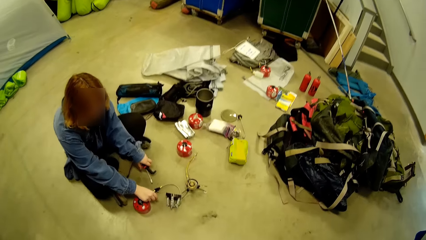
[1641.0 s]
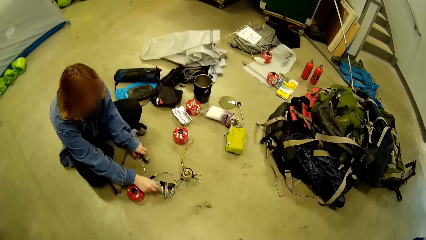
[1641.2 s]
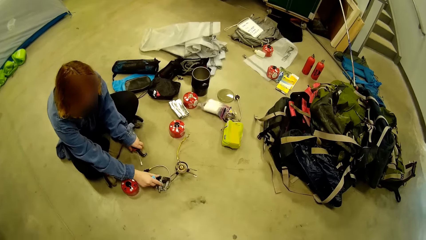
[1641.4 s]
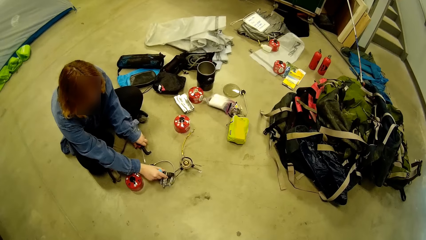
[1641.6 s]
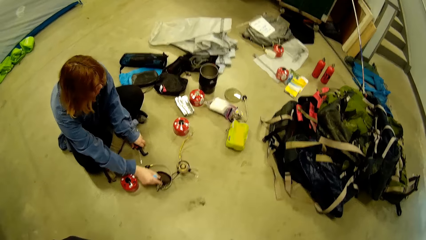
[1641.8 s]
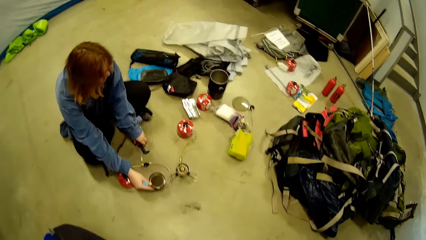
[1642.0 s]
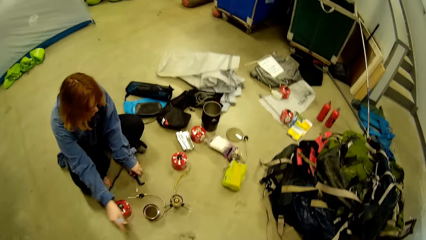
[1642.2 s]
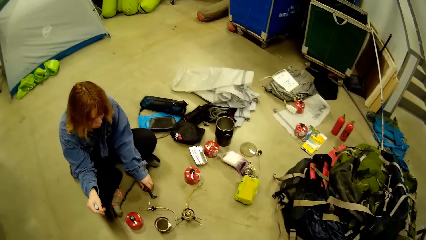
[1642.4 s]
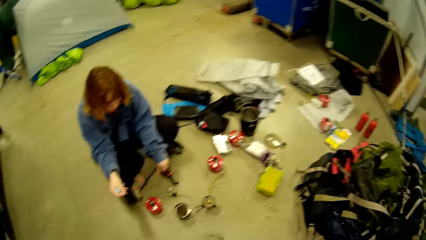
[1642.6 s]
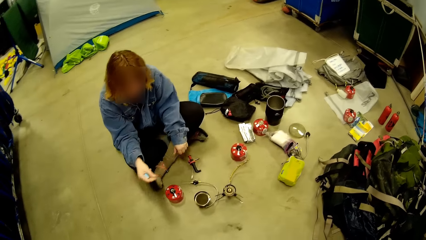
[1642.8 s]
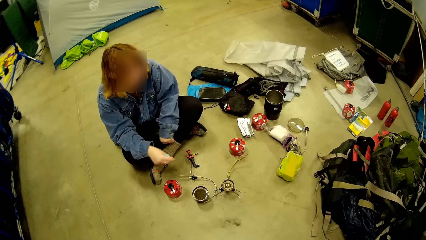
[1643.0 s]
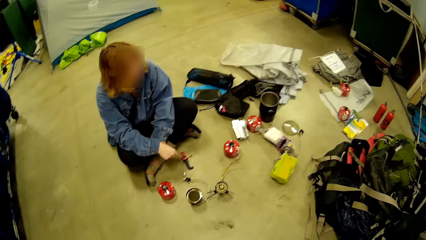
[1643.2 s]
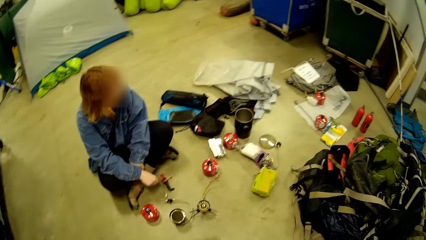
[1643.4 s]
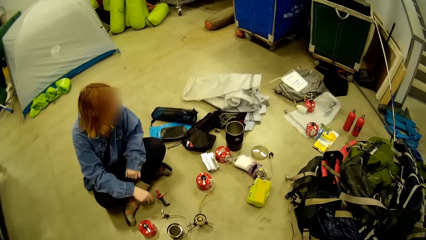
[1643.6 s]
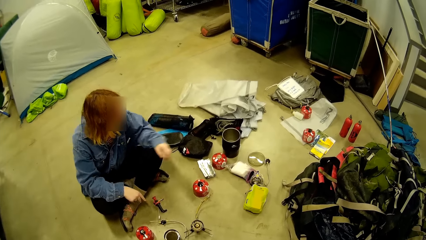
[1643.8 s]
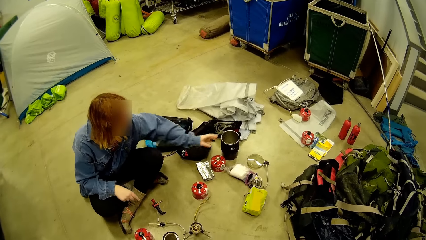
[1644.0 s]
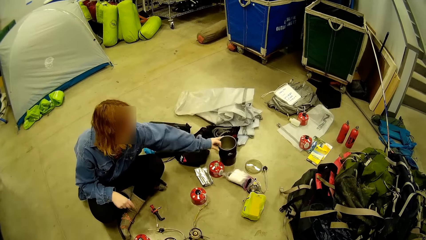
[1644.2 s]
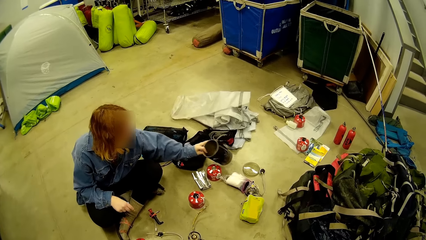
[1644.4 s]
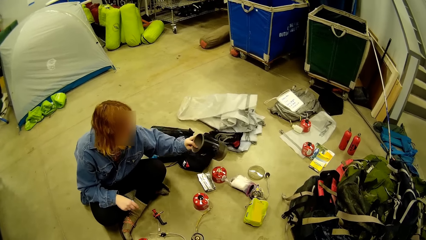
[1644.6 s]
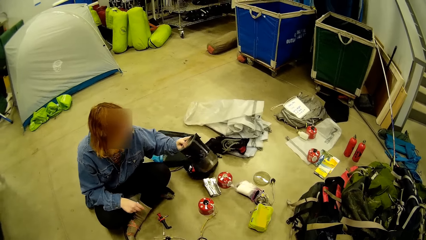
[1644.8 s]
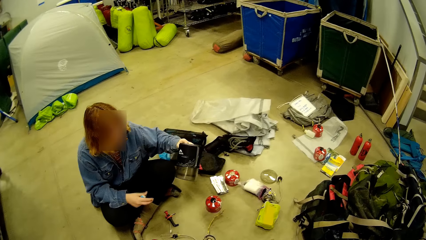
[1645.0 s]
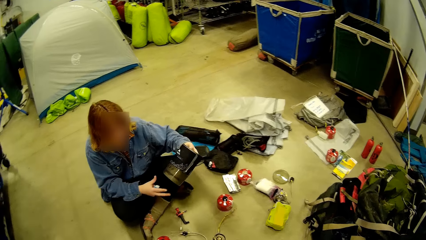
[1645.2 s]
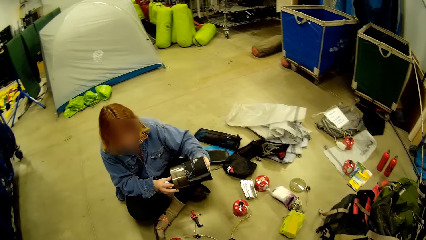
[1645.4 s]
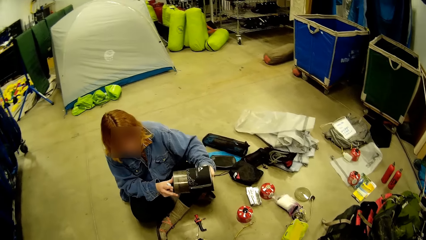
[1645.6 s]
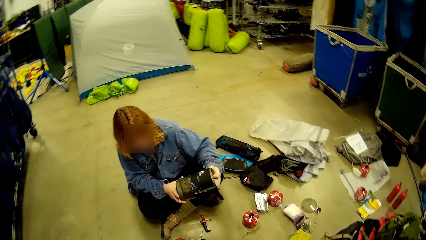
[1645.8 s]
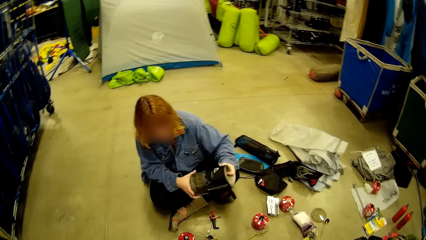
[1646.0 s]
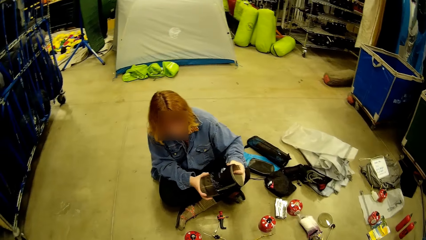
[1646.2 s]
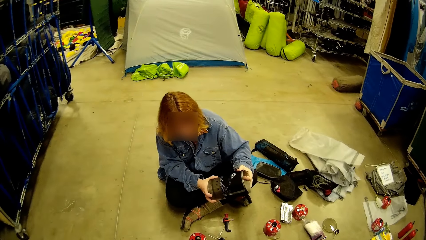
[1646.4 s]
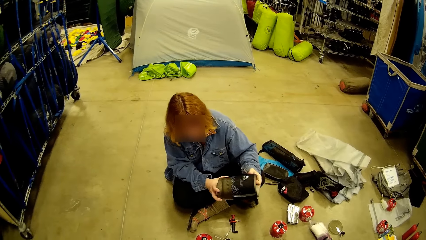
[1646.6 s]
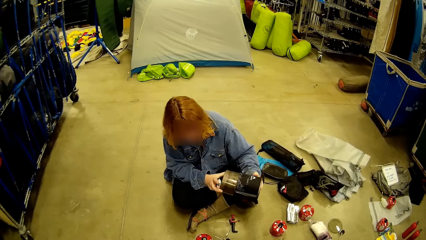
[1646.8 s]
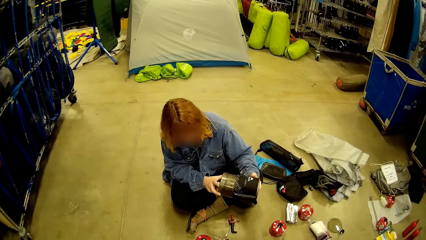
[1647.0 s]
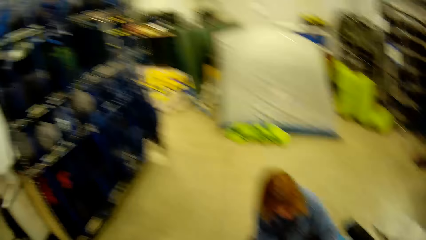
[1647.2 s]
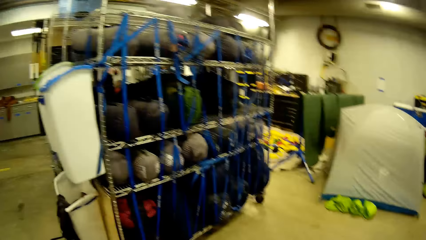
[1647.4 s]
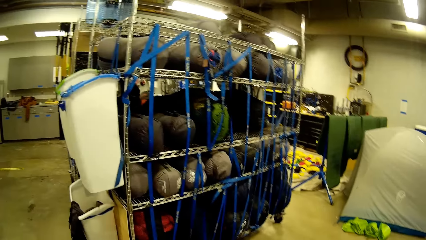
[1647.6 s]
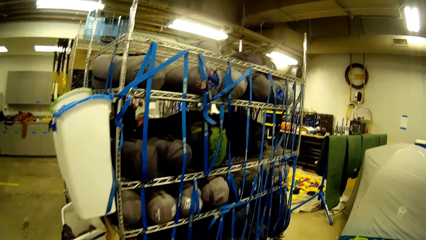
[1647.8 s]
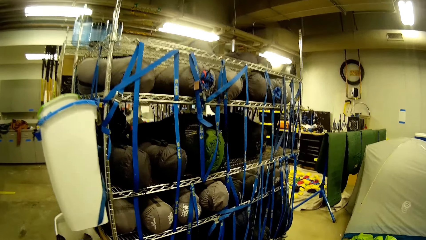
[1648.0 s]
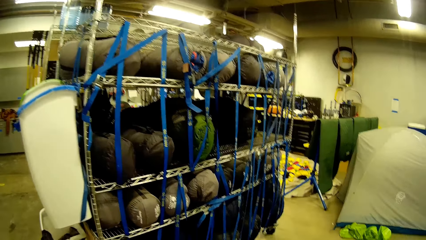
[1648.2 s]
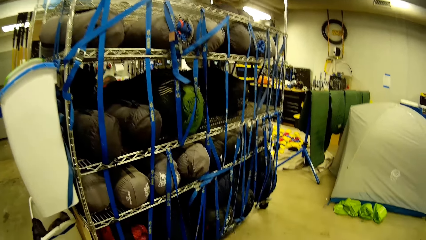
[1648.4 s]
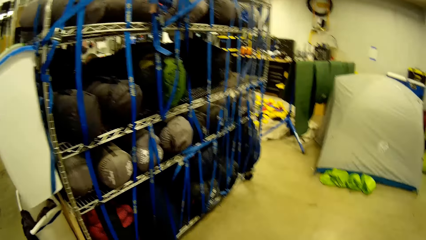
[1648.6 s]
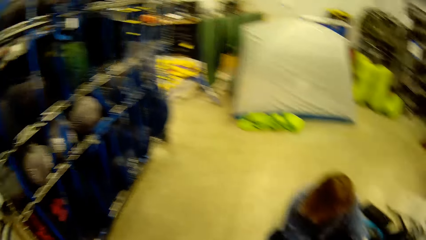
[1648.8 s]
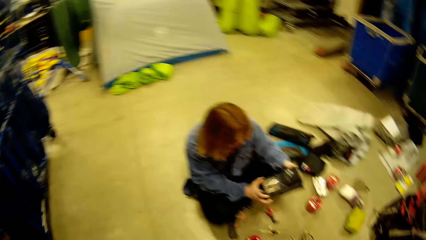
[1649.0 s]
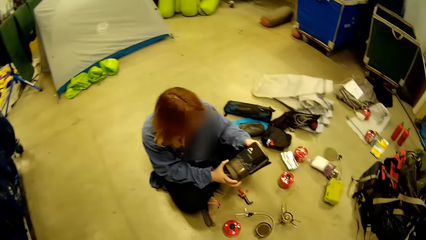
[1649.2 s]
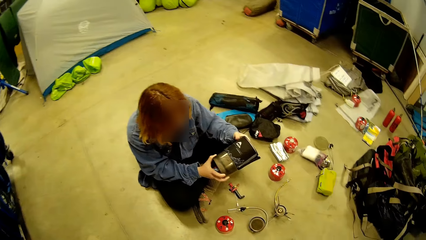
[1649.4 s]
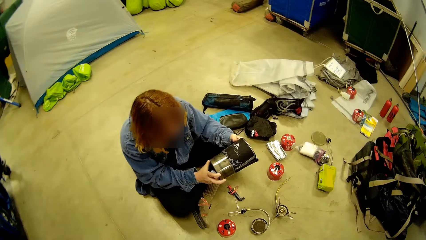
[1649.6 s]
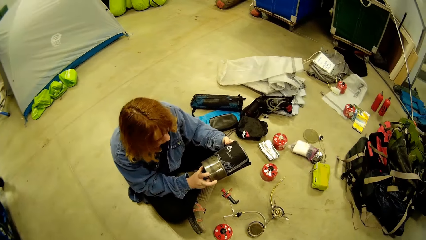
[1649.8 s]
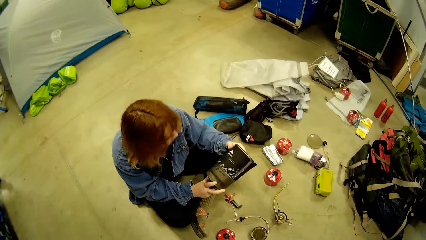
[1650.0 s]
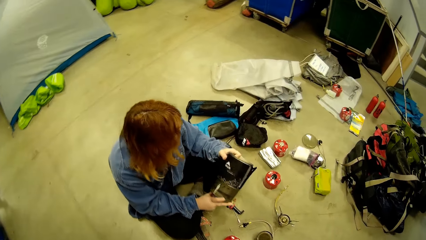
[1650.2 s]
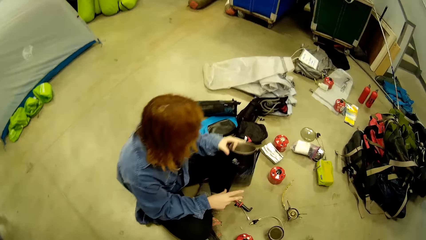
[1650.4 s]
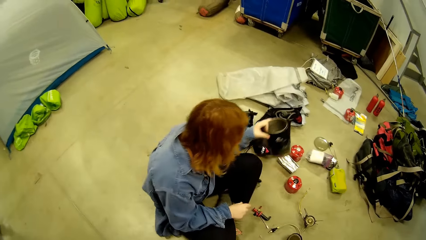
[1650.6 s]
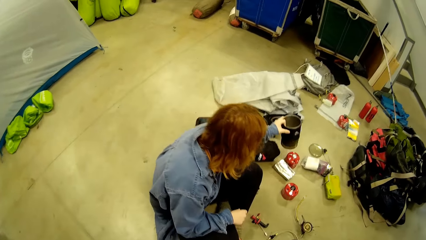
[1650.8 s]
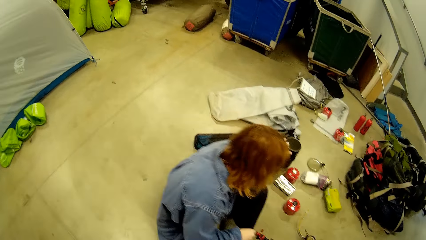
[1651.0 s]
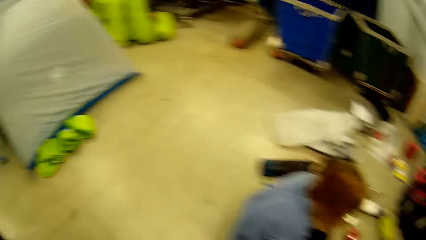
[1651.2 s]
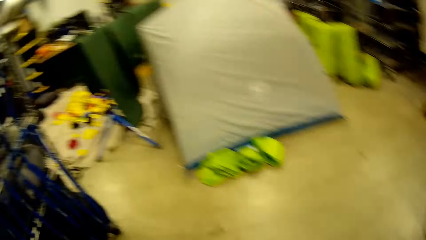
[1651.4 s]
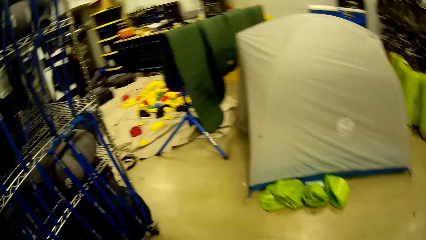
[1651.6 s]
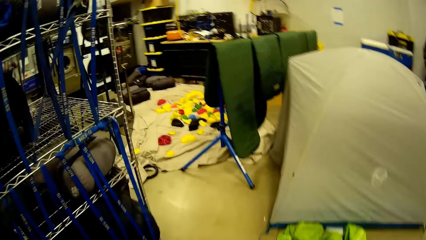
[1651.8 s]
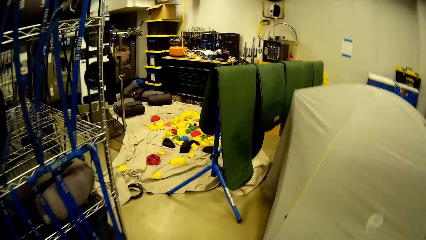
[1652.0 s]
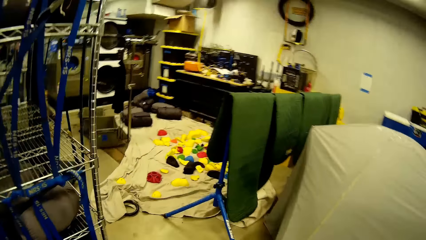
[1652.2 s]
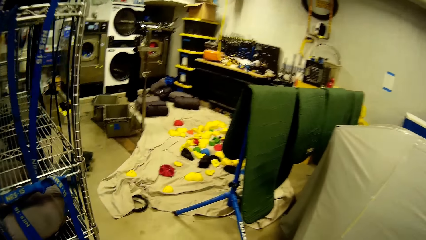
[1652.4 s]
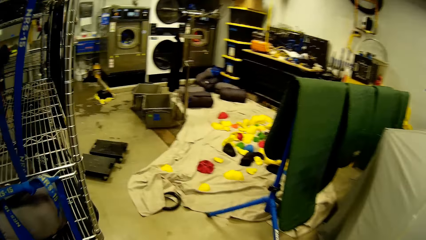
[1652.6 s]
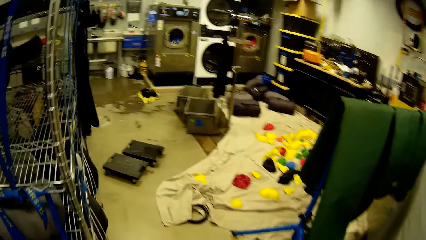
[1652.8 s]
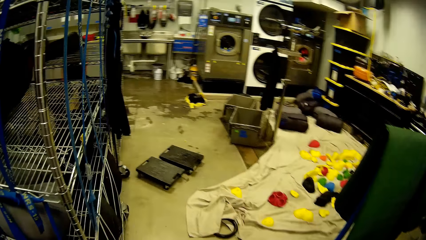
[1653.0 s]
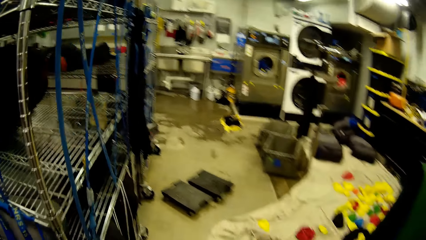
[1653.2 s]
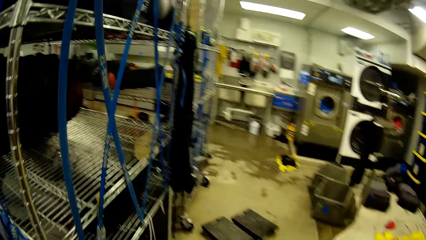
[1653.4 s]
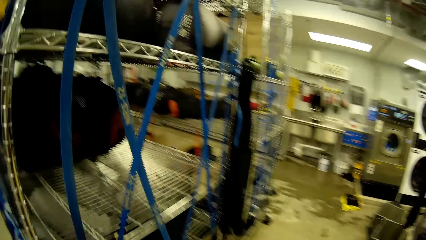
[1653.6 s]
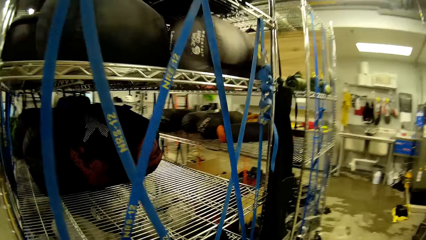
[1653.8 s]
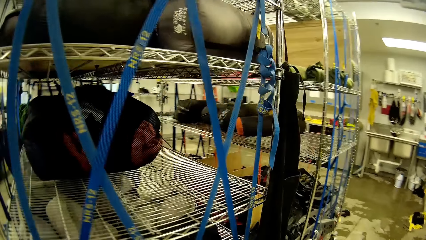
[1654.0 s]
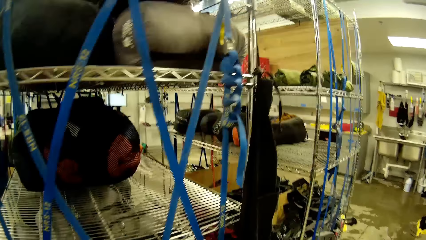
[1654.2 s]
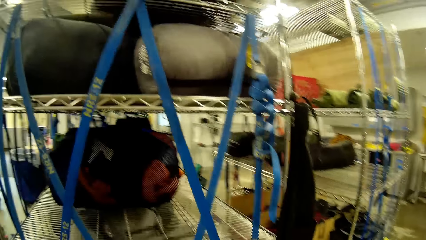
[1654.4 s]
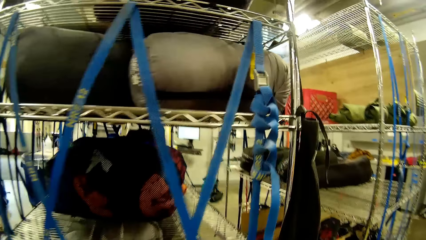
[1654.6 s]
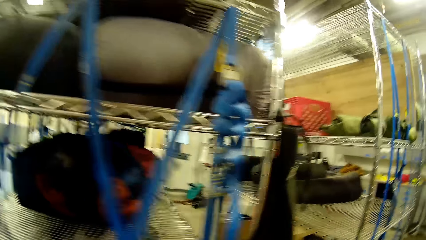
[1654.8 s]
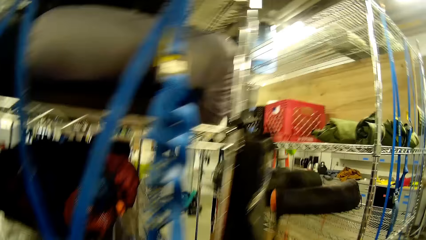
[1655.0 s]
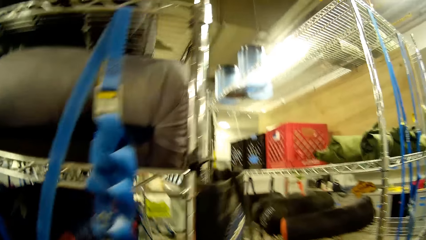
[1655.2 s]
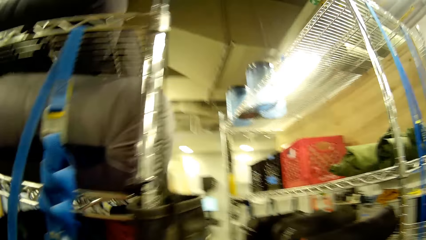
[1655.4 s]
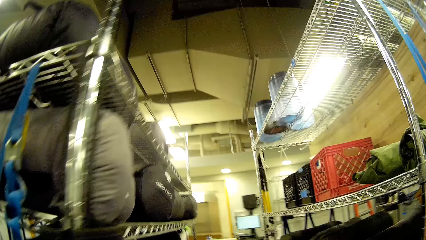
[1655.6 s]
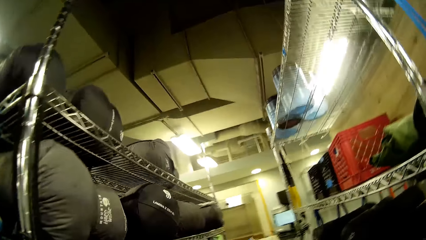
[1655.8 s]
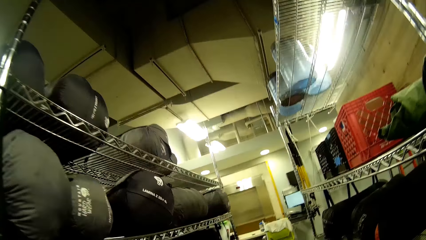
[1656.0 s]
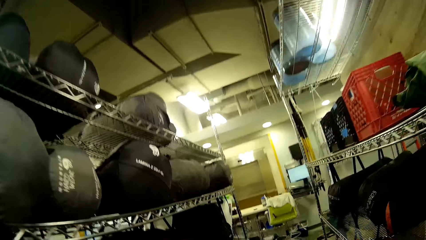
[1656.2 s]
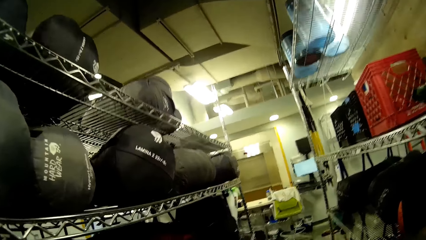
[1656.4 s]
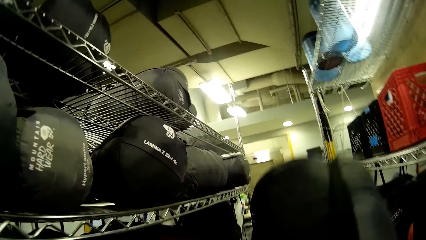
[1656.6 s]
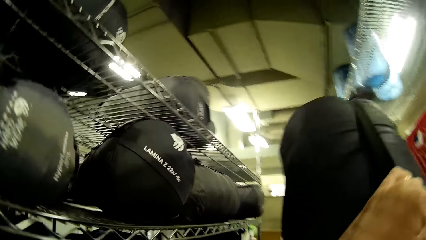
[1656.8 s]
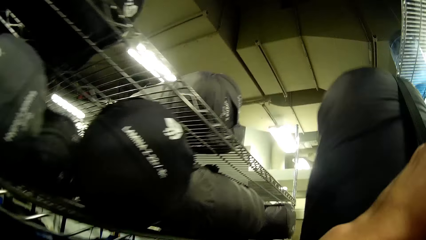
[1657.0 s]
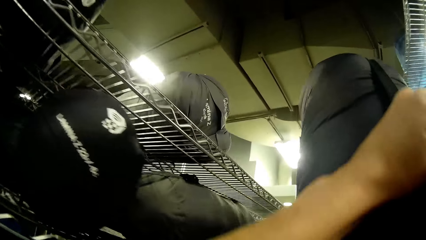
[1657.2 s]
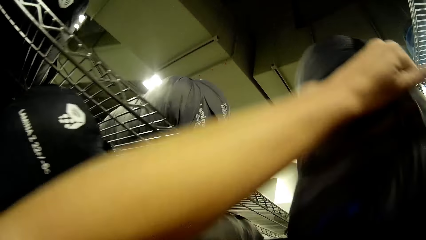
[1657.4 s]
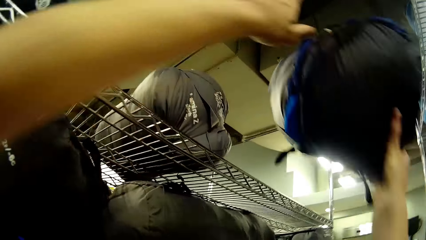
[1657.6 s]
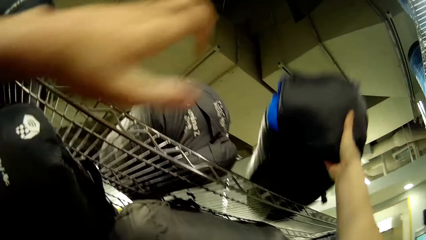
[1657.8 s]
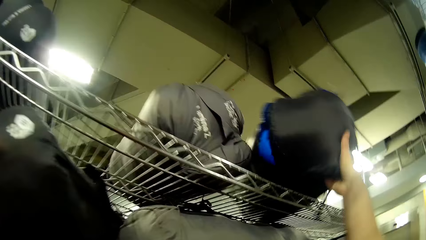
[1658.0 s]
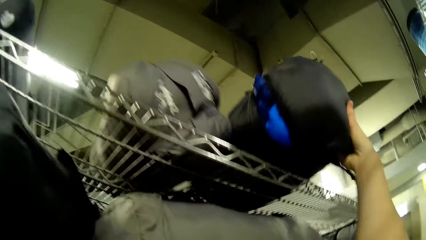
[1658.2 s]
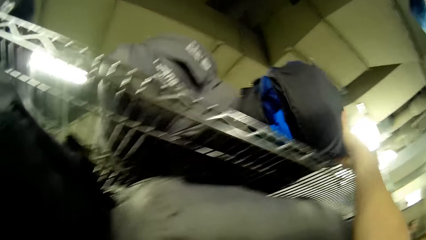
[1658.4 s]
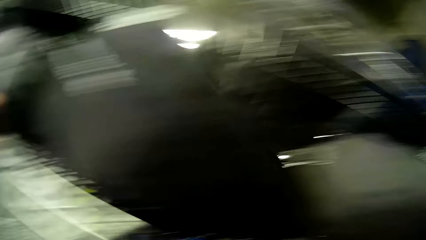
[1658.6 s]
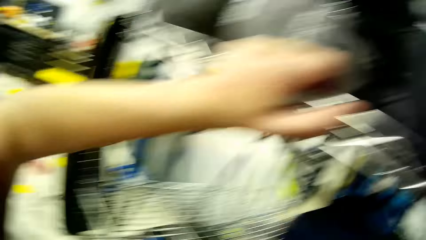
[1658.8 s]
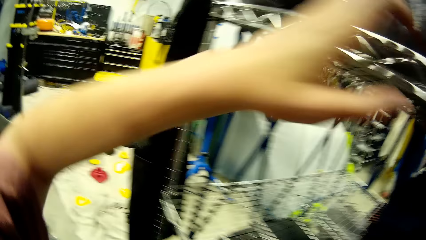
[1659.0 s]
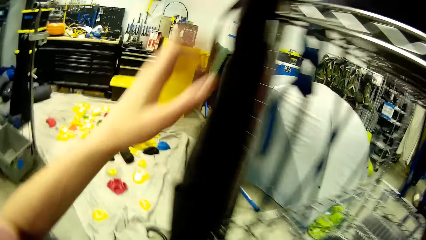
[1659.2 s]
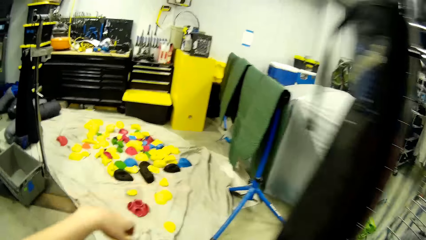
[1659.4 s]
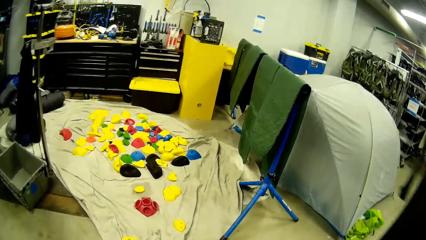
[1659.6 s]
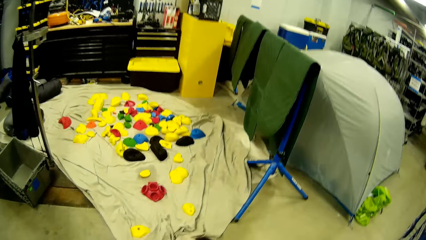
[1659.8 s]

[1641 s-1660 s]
The woman picks up a cylinder from the floor with her left hand. The woman sits on the floor. The woman adjusts the base of the cylinder. The woman places the cylinder on the floor. The camera wearer walks away from the woman towards the racks. She looks at the bags. She places the bag in her hand on a rack. She walks away from the racks.
